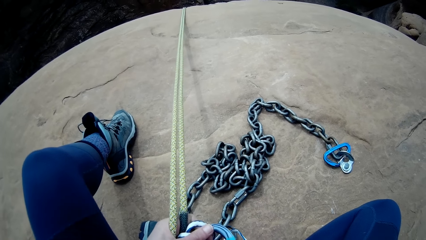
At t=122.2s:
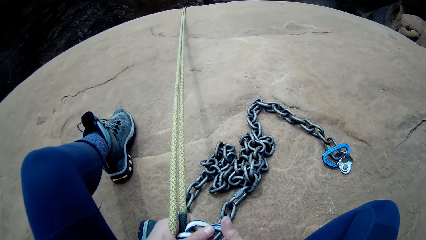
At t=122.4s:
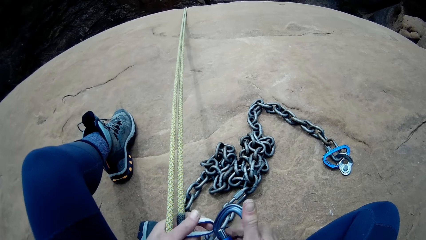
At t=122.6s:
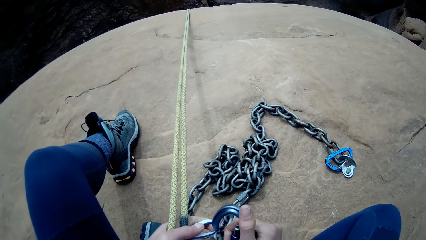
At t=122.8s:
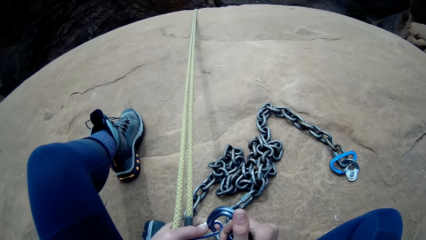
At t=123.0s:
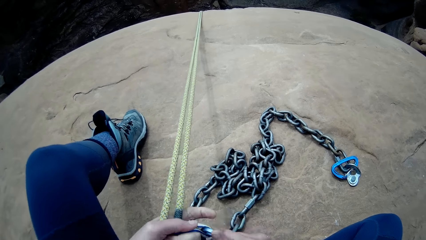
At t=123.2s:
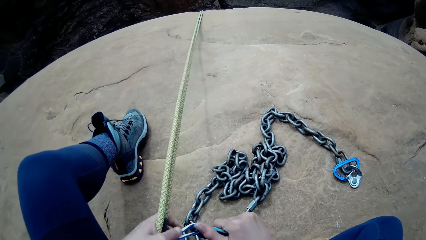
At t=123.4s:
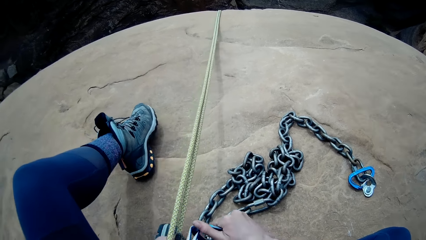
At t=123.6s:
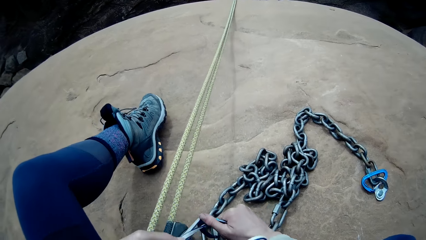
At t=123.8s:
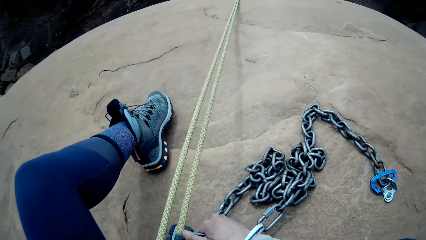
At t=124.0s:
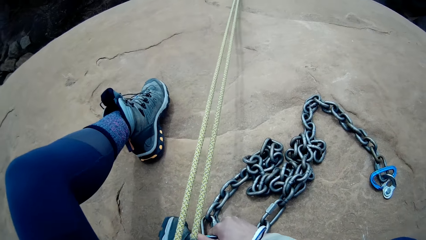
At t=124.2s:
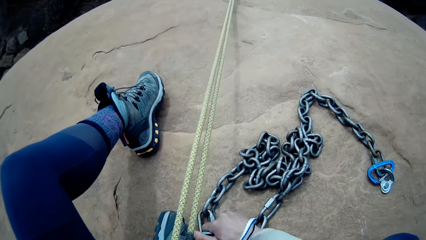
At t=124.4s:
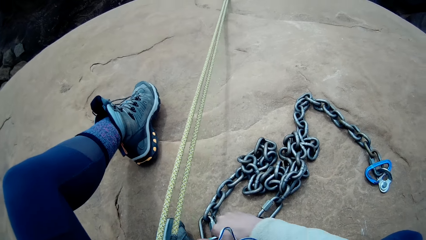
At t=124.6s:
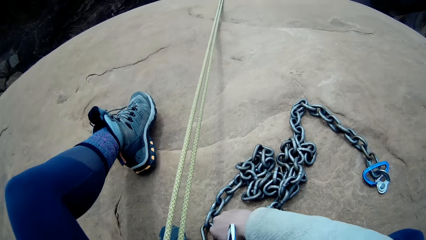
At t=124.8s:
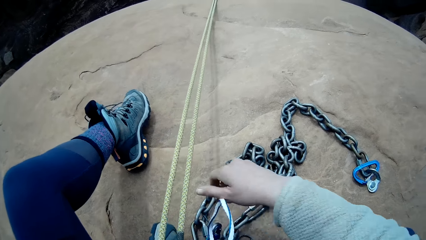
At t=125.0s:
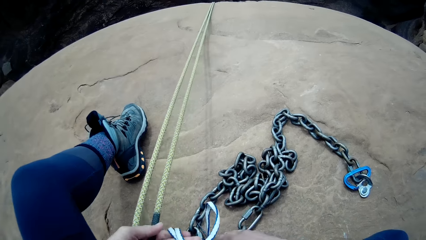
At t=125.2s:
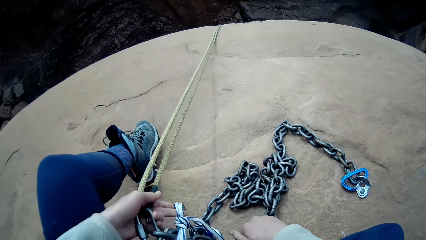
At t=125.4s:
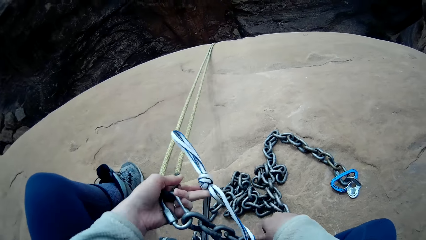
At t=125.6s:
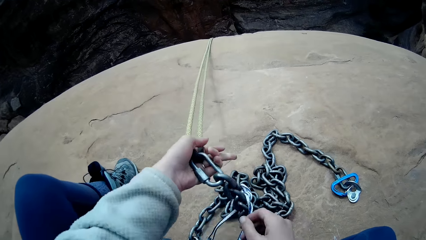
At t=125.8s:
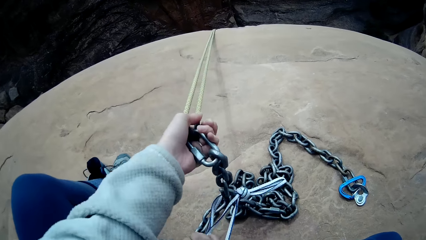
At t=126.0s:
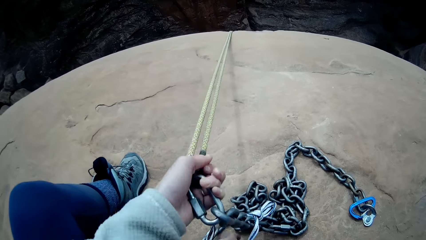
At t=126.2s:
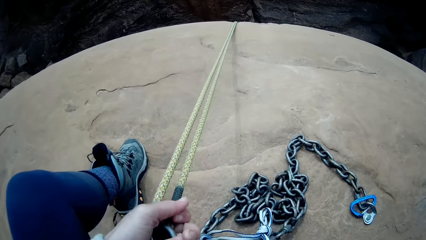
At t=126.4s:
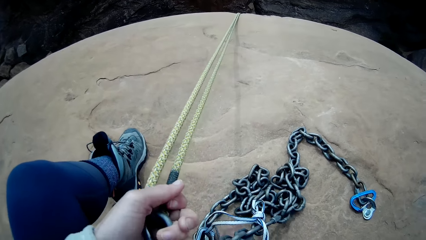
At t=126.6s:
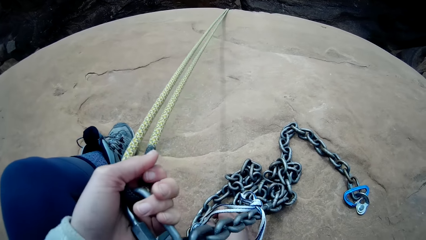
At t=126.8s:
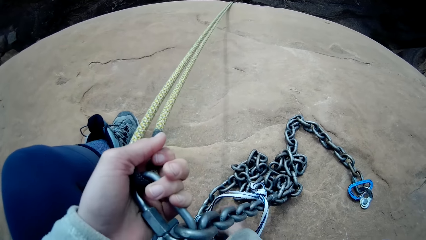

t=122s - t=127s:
The camera wearer ties the knob on the snap hook.

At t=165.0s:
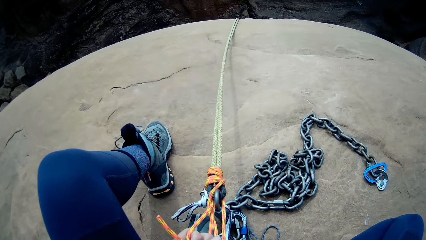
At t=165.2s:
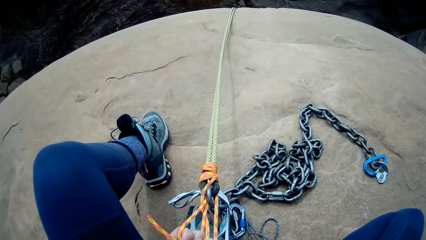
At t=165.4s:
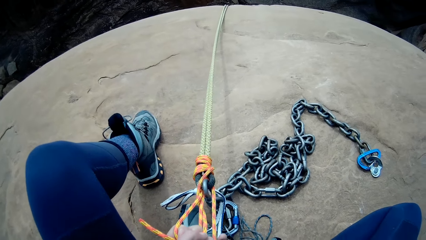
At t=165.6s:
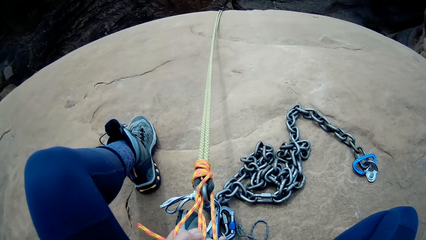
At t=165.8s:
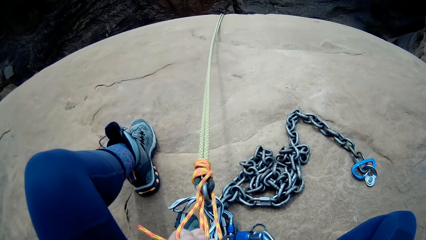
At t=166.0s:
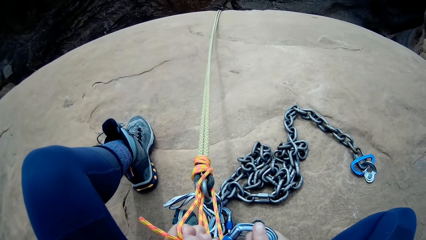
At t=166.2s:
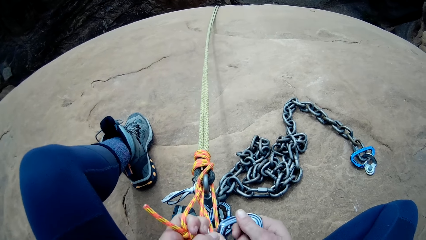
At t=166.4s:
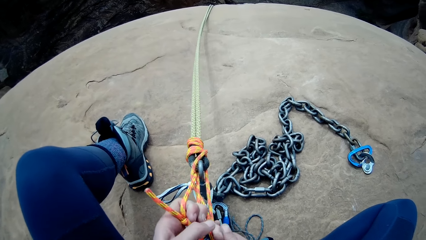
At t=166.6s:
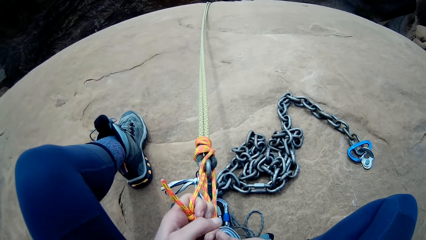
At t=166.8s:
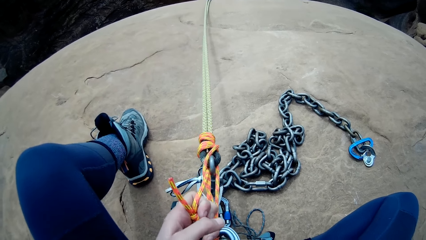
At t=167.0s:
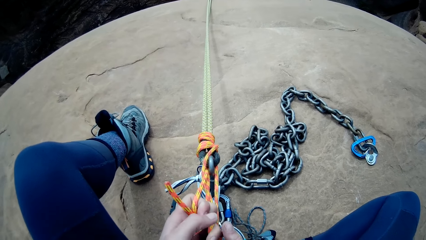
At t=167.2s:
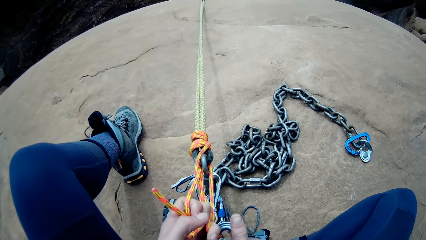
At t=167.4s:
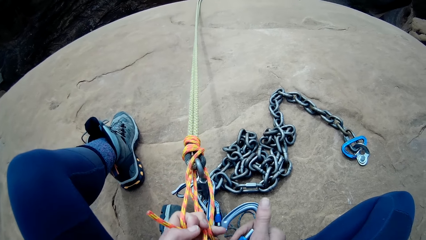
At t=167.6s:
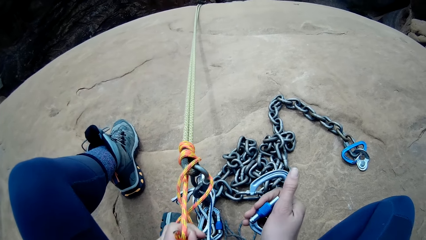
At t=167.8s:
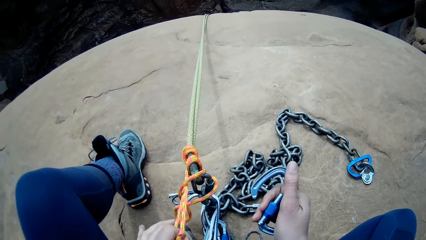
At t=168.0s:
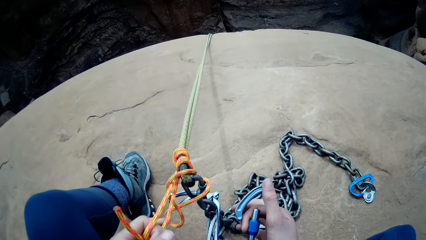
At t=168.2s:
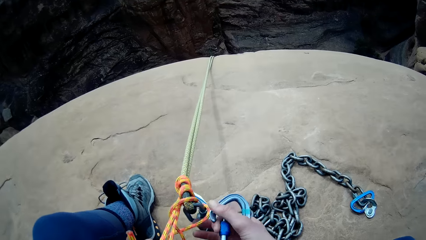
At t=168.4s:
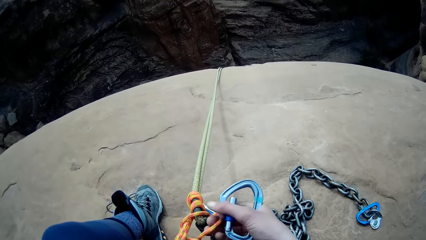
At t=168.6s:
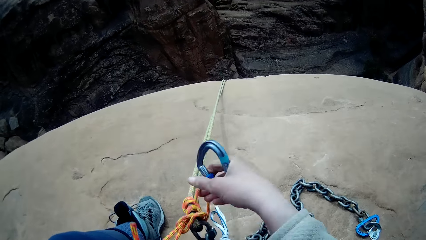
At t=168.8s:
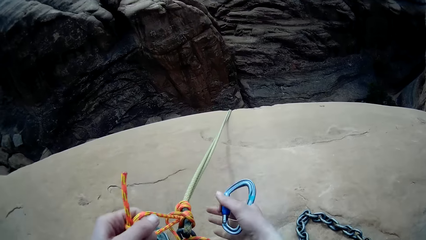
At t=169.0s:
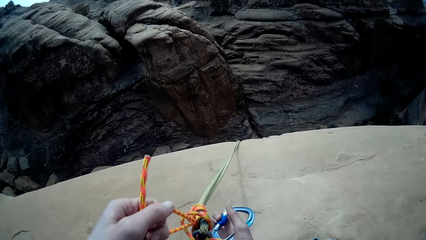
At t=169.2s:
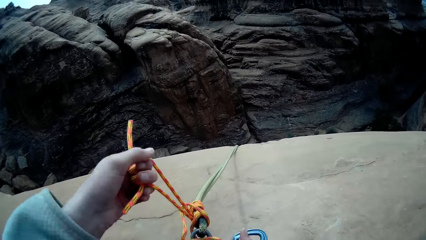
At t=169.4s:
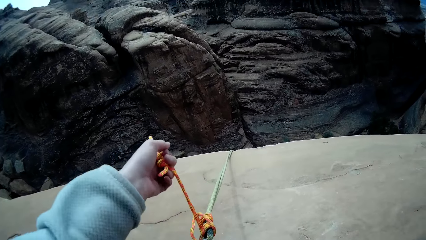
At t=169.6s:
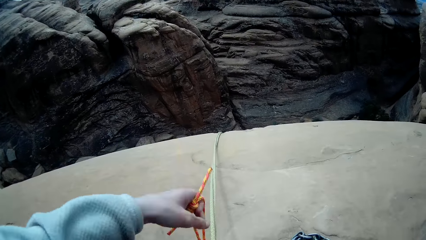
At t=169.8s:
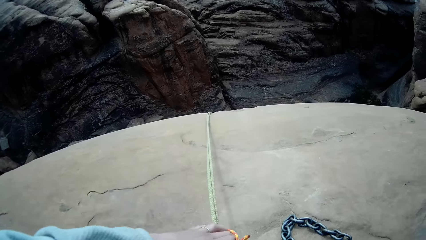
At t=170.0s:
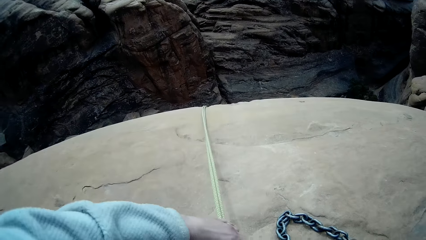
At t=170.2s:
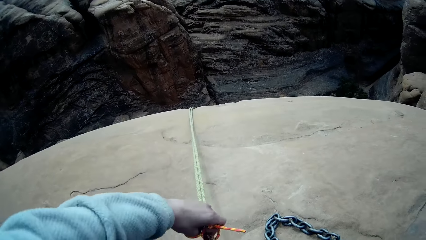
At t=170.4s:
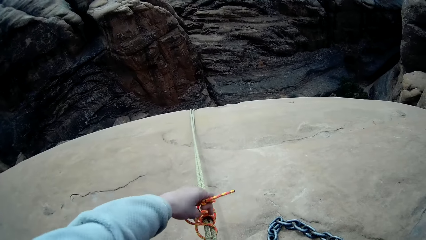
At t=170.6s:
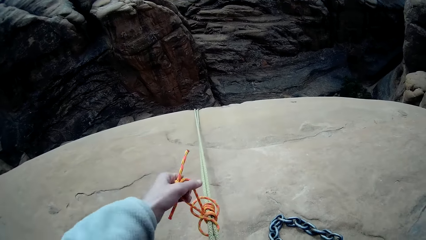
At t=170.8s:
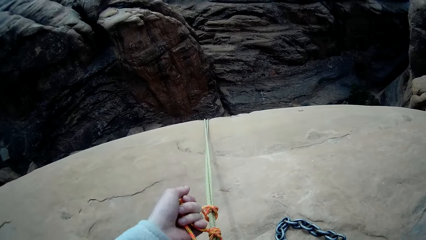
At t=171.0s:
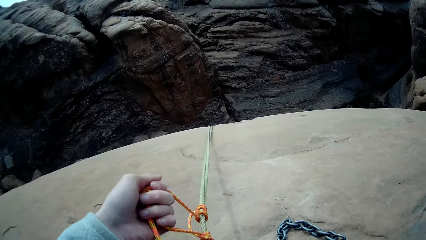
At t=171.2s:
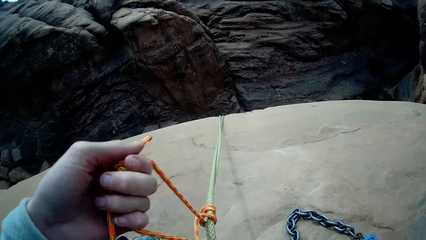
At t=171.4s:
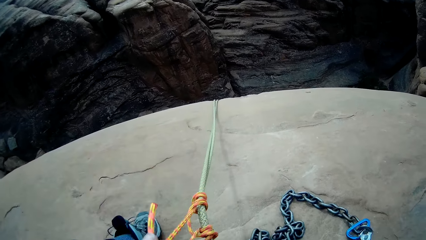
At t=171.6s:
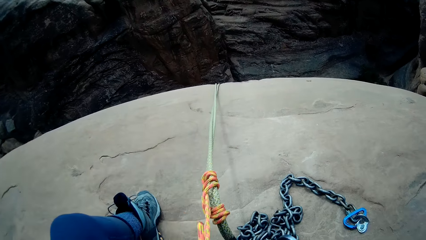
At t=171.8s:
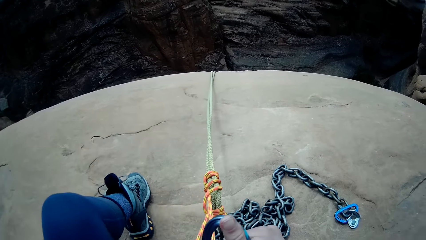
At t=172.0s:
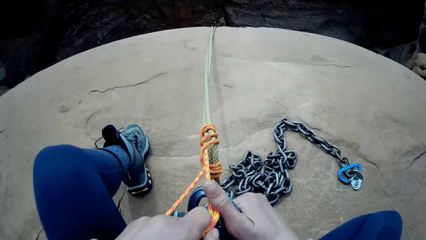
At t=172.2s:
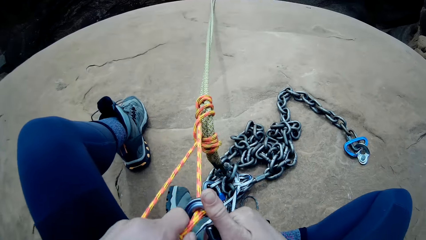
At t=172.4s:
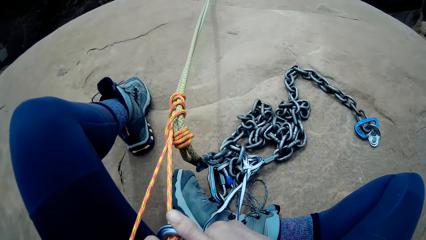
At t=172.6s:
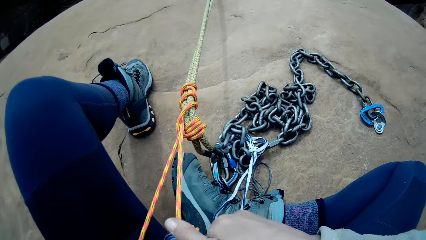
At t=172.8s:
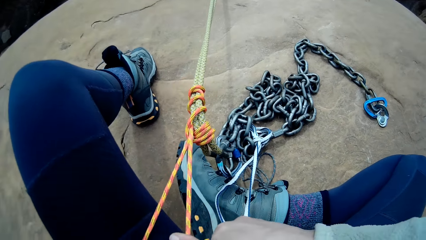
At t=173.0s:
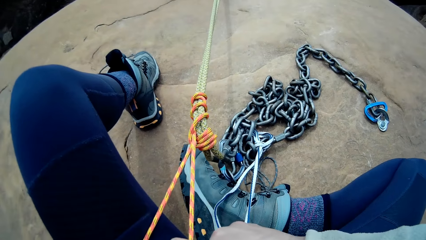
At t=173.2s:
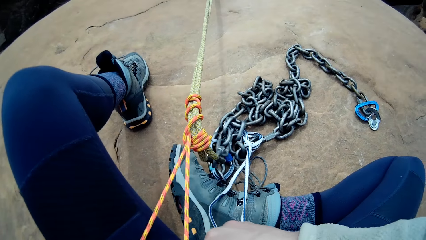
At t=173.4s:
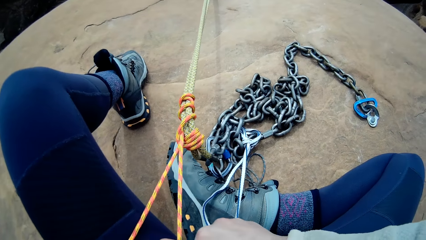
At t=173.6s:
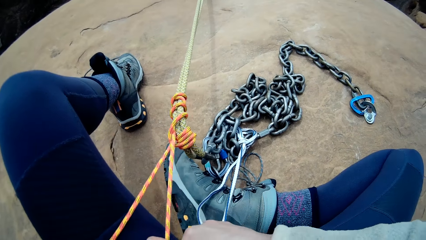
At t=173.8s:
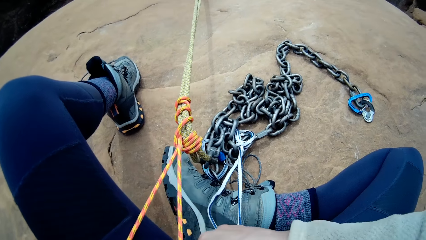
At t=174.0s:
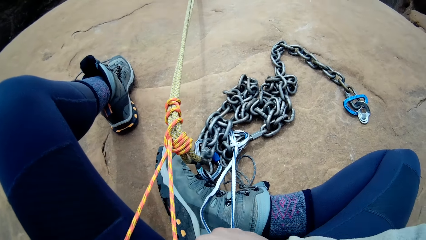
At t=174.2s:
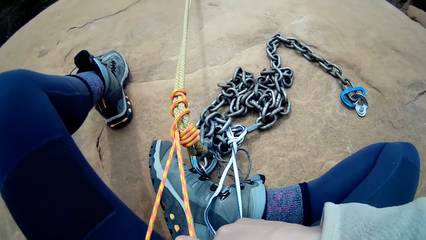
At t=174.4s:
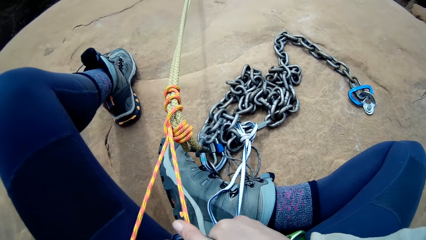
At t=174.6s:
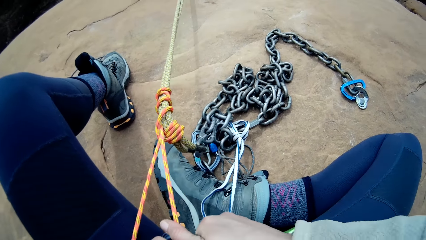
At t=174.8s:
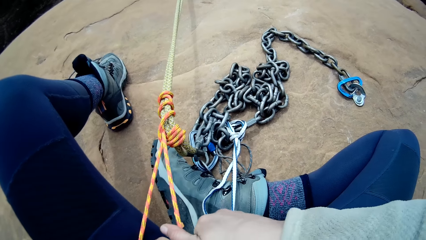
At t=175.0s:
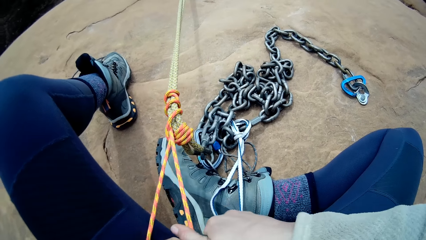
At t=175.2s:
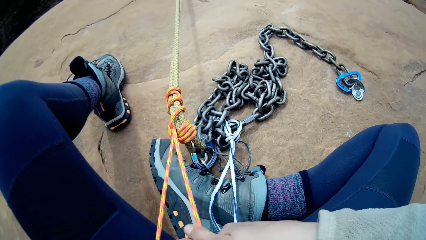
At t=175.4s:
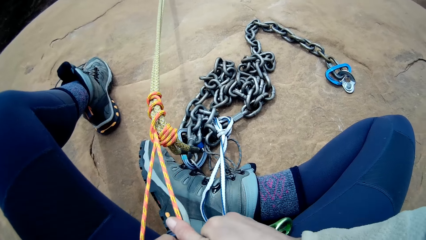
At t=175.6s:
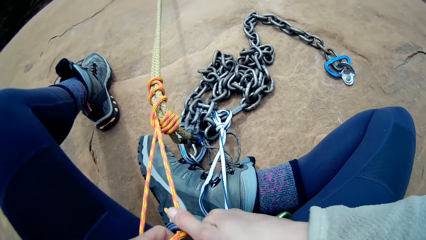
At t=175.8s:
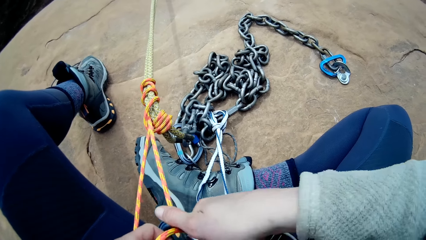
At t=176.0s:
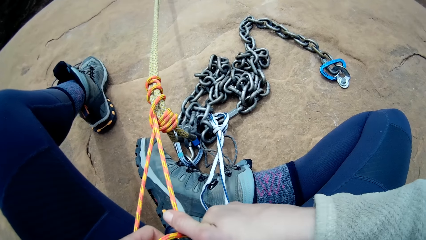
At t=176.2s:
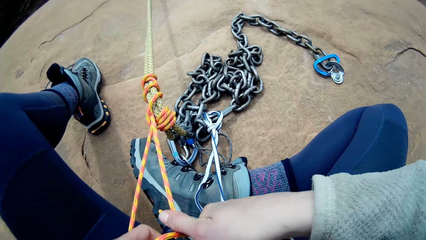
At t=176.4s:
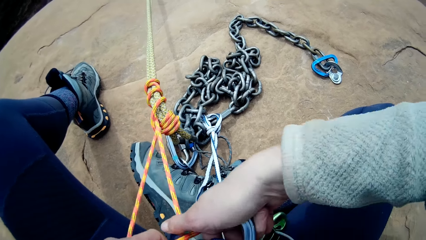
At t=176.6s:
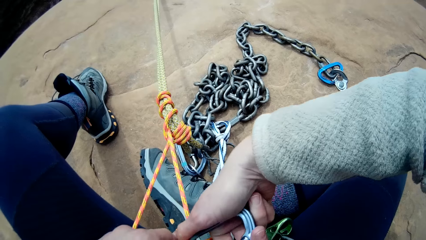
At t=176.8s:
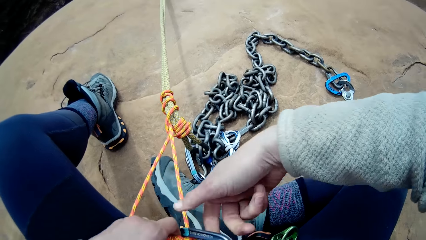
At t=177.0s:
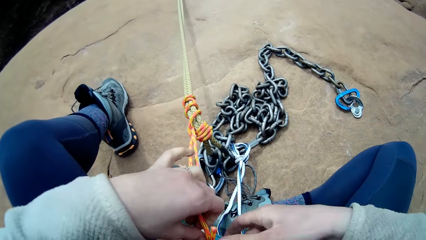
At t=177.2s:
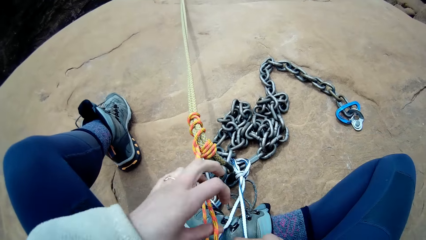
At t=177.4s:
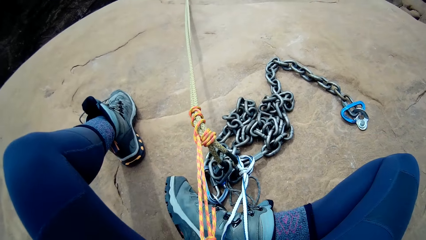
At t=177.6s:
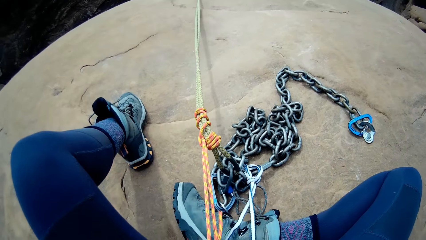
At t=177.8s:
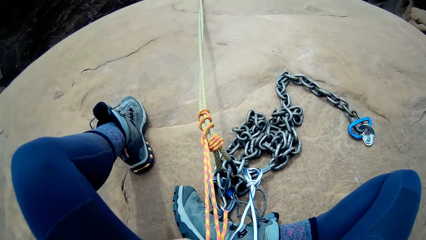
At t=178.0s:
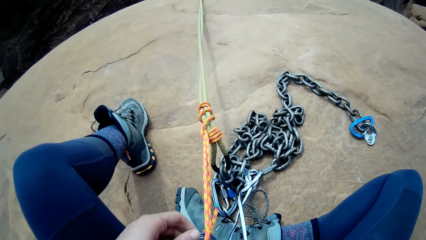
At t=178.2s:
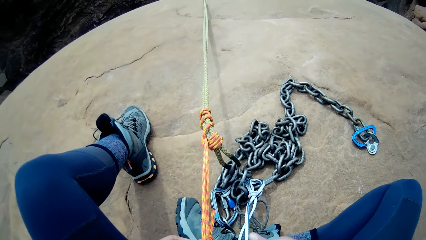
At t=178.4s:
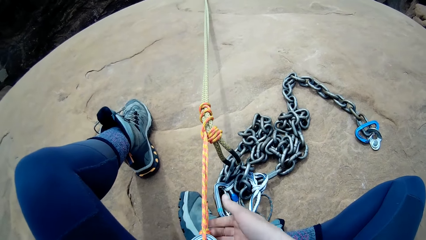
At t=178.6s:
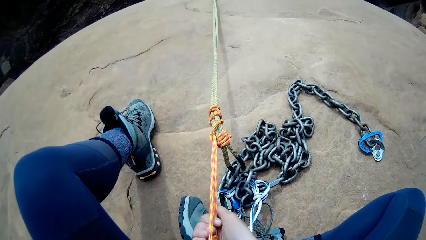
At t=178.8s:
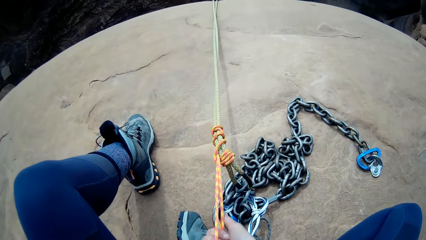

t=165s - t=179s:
The camera wearer detaches the hook from the thread. They untie the thread and pull the rope. They hook a rappel device to the orange rope. They attach the thread to the chain with a snap hook.
